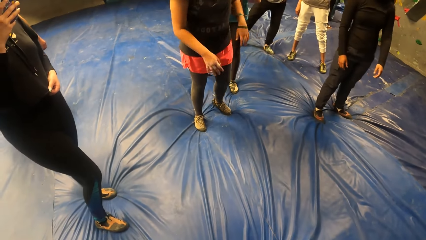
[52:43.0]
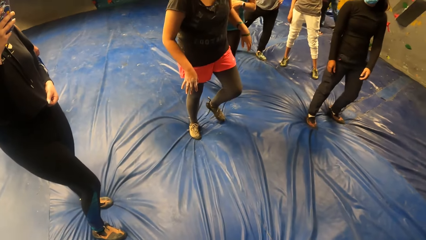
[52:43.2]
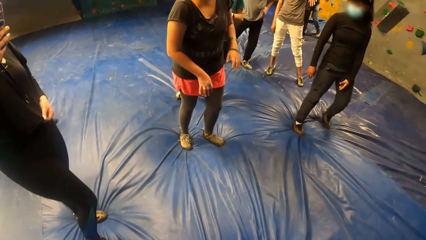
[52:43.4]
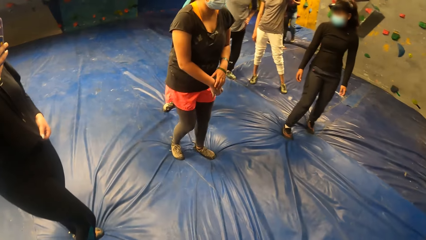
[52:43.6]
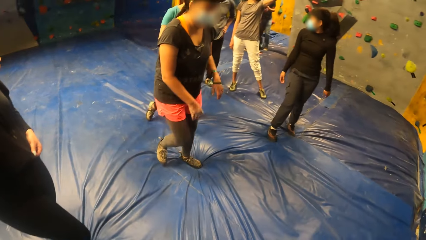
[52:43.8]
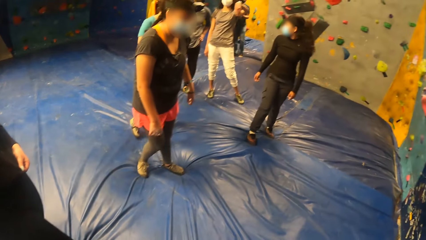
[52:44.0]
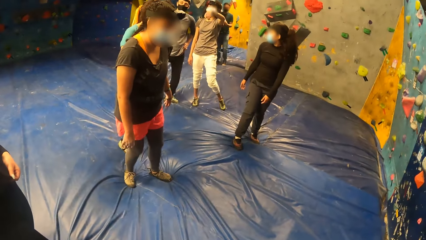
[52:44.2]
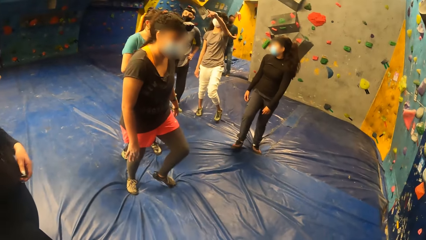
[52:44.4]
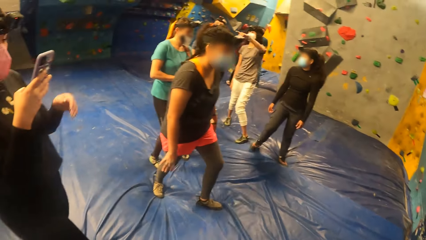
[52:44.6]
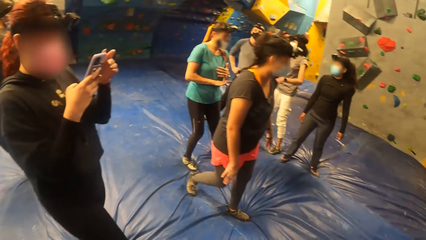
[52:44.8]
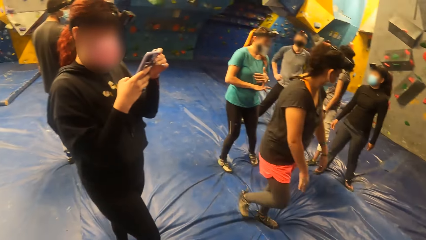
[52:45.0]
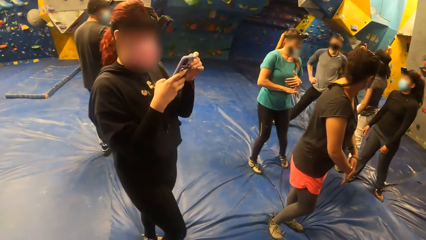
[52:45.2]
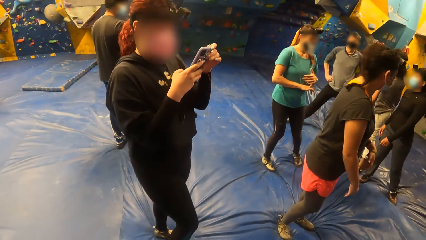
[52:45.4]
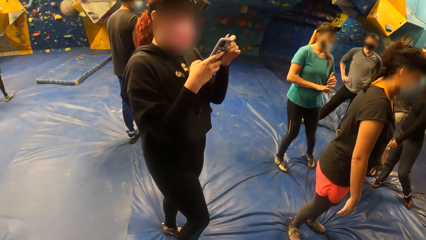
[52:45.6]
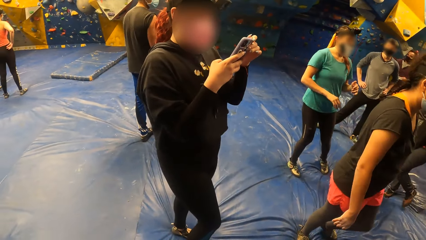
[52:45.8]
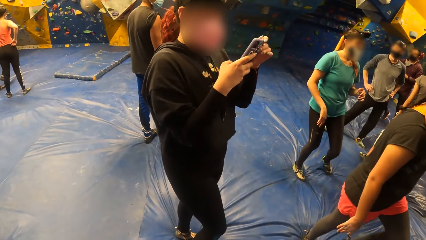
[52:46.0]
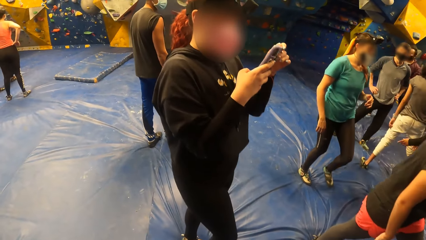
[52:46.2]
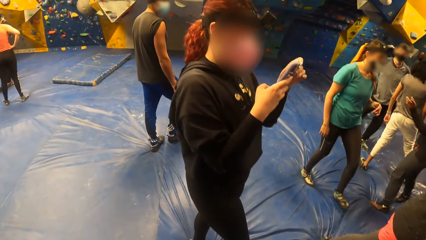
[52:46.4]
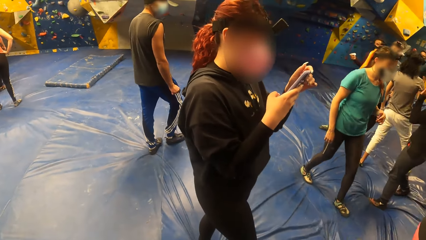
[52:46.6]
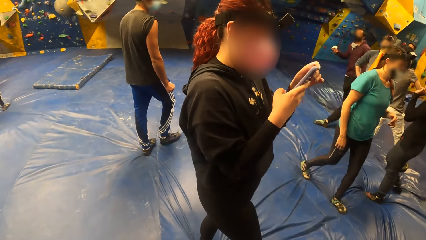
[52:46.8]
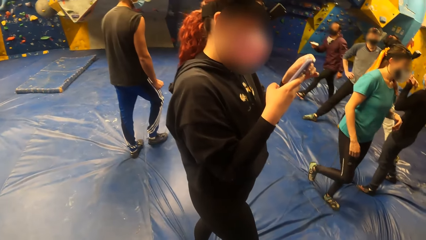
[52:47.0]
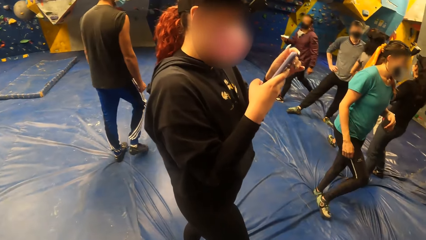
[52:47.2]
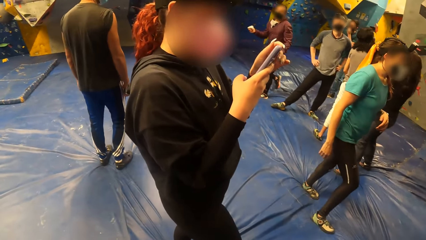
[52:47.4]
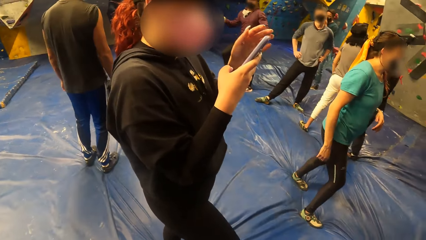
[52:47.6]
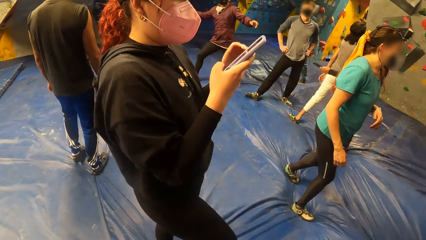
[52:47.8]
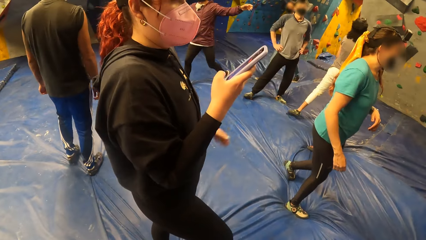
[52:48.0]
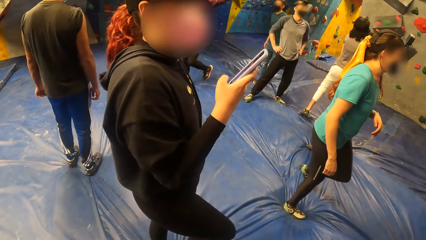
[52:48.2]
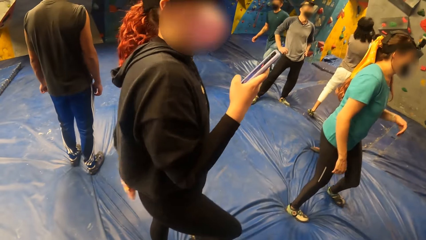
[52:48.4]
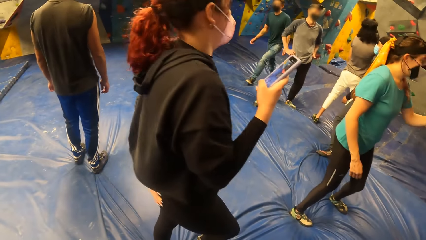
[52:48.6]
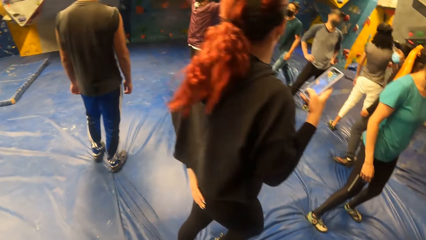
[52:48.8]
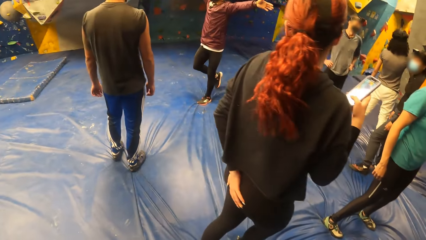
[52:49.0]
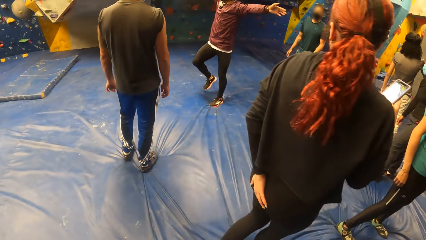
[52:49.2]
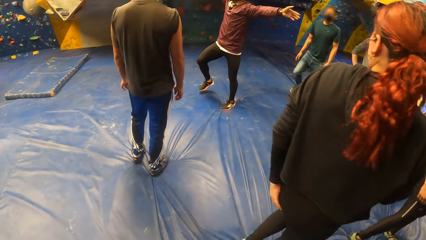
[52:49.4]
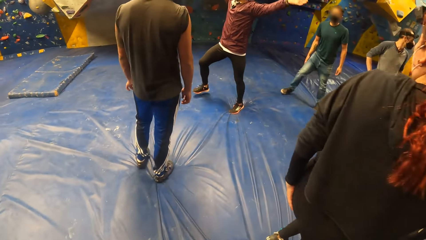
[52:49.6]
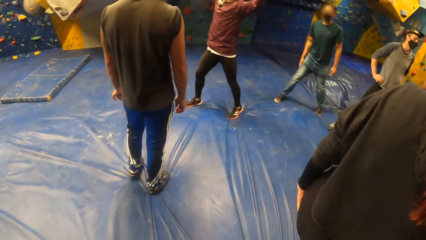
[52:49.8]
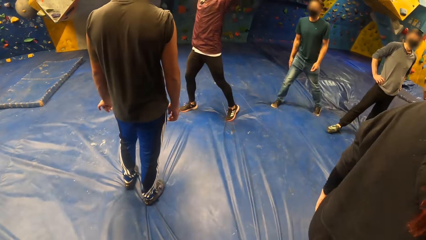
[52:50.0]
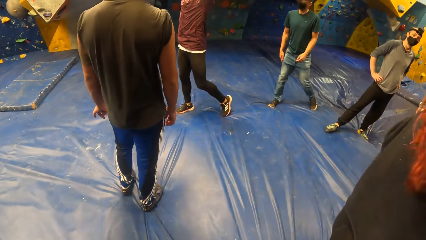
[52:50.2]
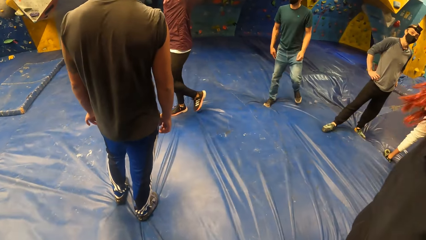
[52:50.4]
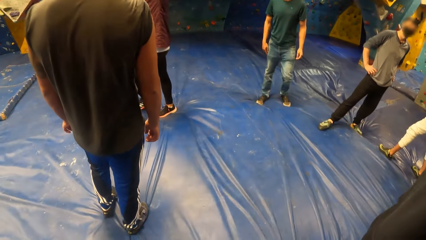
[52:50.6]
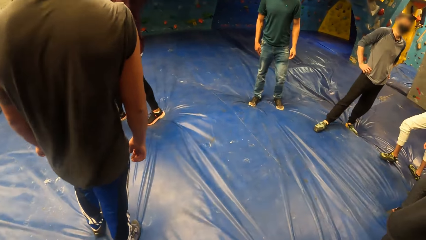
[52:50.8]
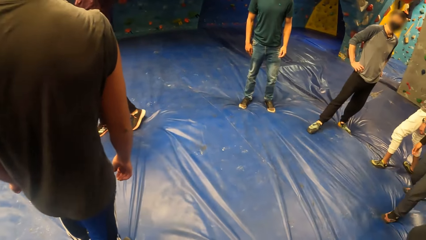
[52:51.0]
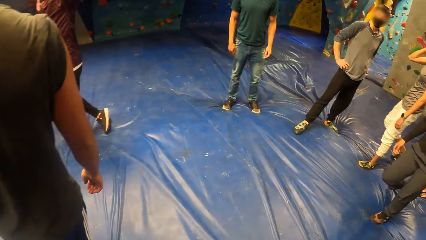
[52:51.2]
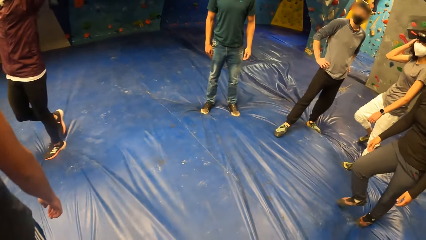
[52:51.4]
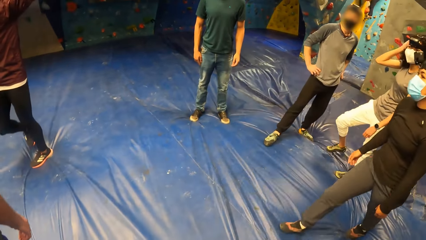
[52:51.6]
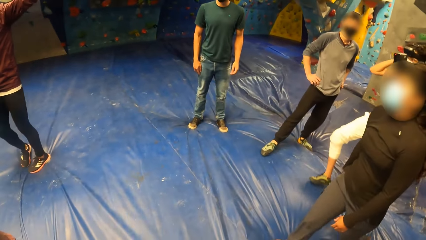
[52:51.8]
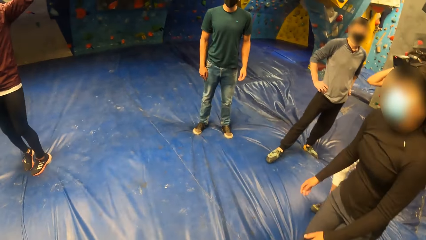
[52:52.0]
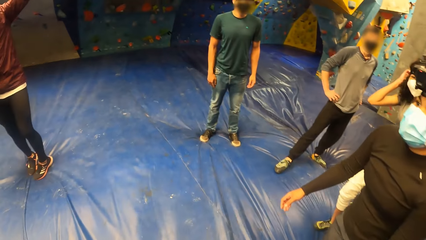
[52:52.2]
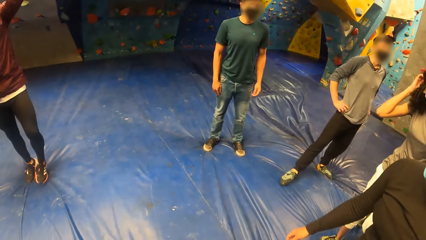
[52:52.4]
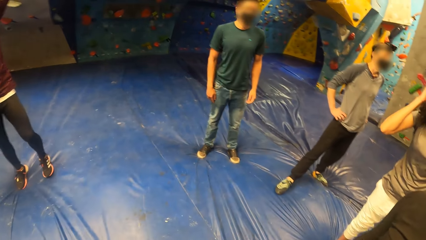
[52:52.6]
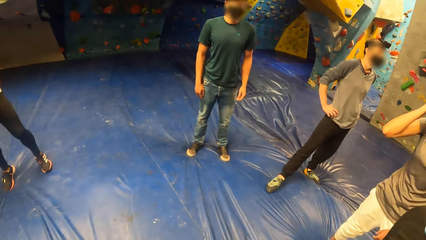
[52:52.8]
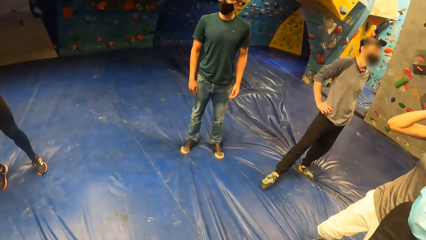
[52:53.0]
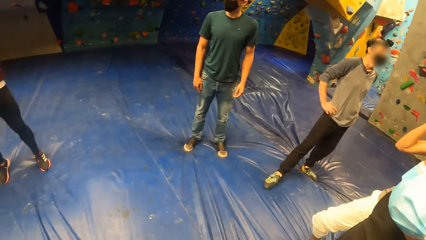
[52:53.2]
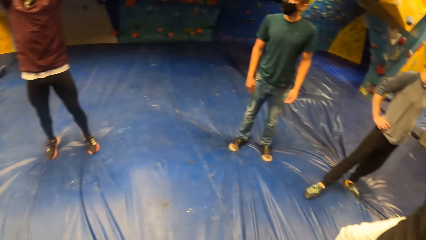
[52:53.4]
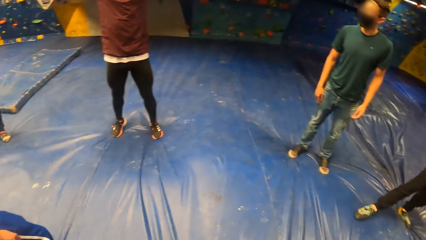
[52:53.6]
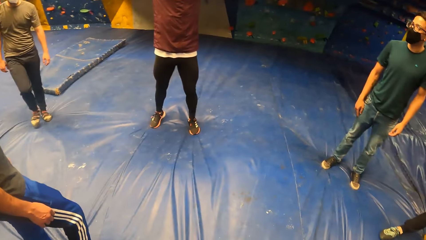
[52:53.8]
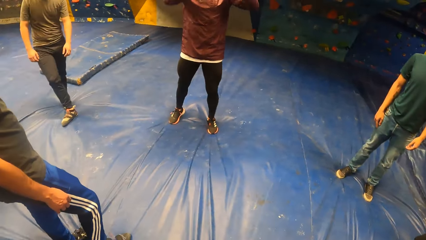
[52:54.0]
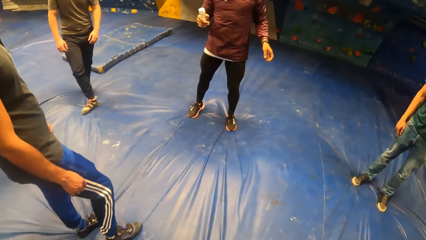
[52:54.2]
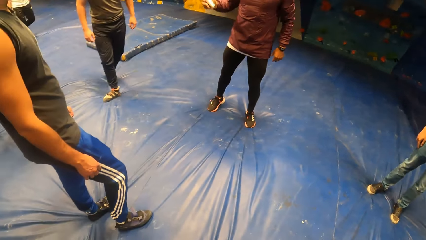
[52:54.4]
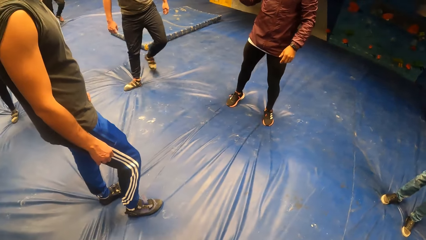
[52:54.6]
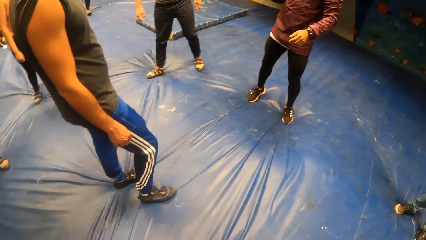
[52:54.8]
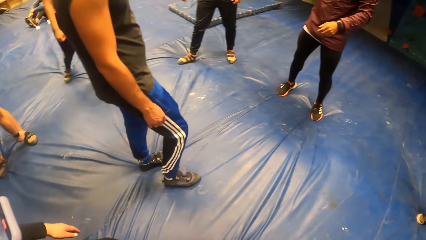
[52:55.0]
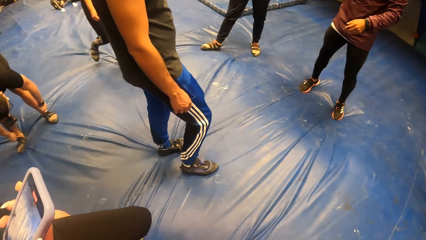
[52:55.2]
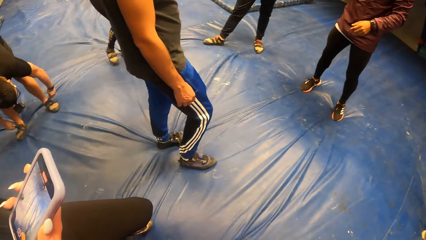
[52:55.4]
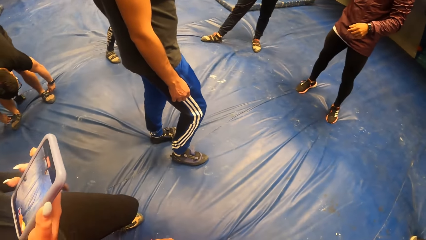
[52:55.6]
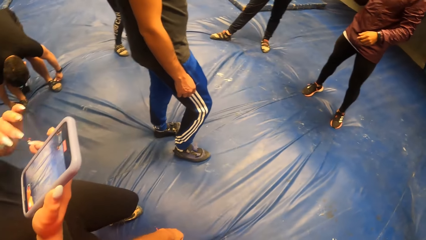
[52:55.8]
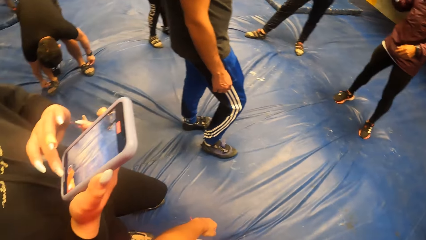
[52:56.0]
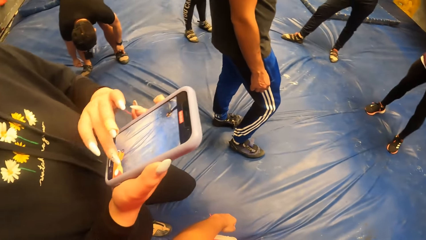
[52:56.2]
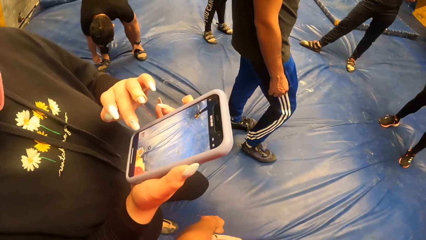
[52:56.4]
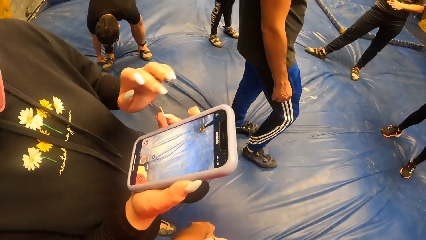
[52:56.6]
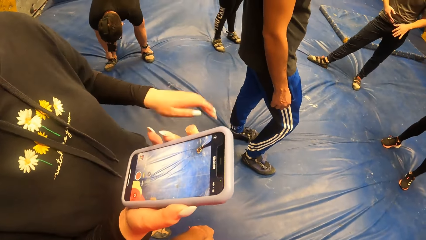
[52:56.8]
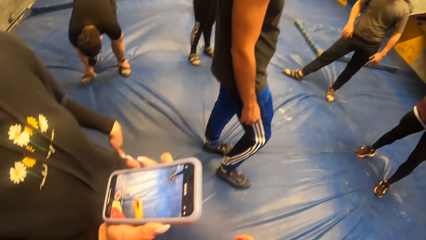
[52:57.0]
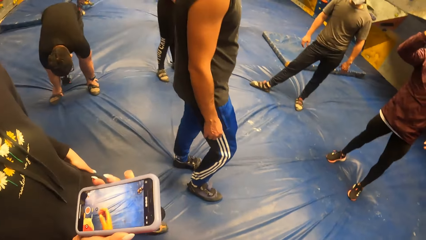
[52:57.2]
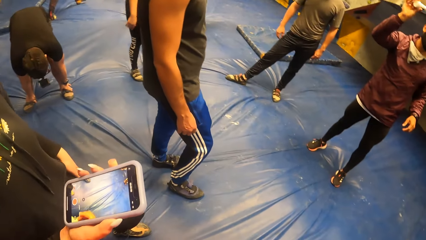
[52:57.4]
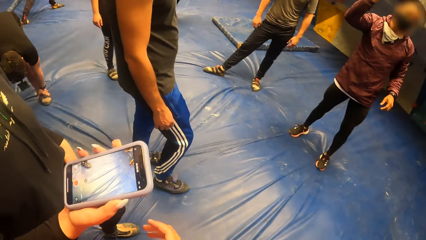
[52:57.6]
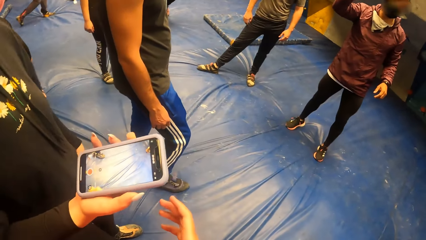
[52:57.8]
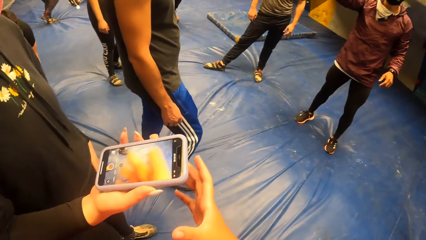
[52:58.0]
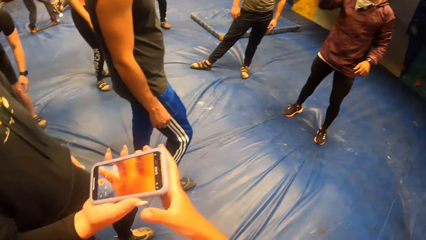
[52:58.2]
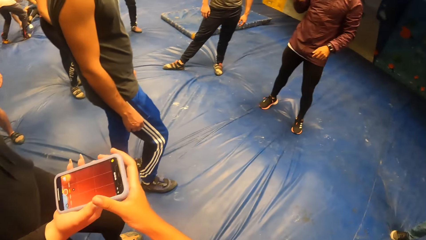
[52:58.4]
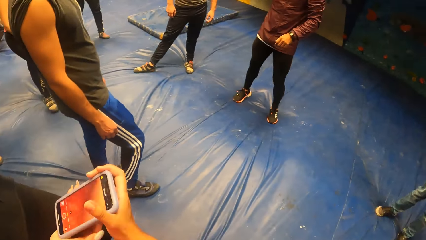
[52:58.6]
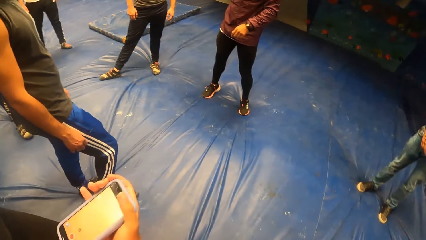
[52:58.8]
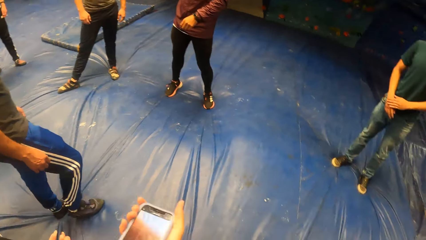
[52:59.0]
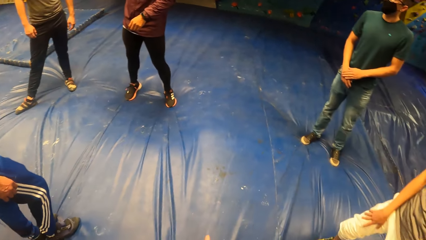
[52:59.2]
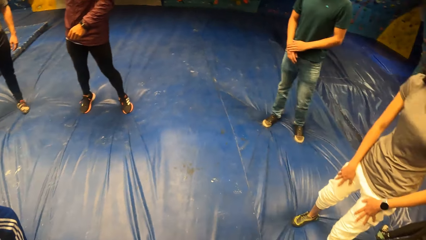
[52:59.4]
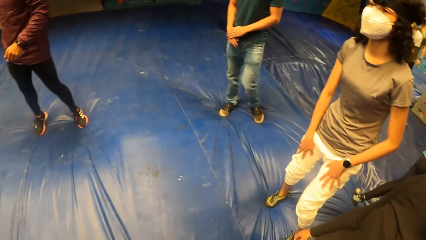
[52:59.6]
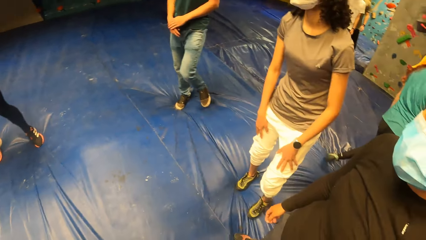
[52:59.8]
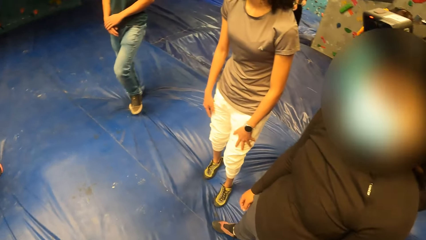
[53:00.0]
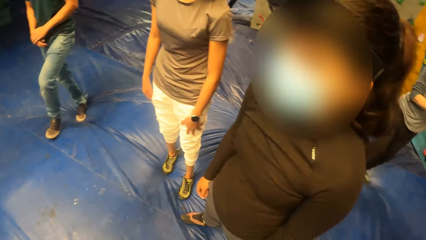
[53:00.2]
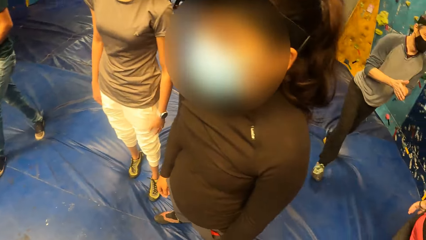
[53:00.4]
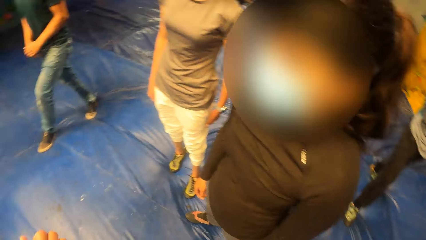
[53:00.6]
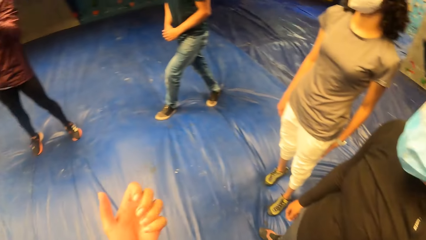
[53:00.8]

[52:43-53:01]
The camera wearer looks around. The woman operates the phone. The camera wearer walks. She looks around. She collects the phone from the woman with her right hand.
